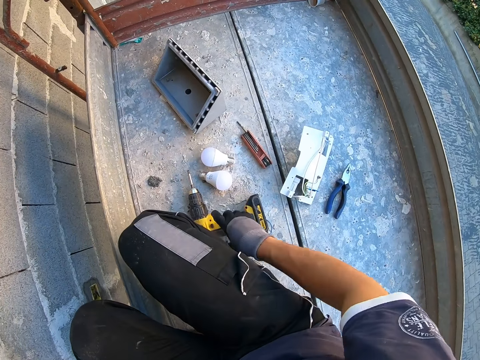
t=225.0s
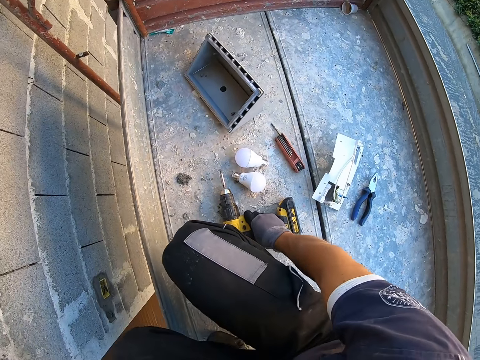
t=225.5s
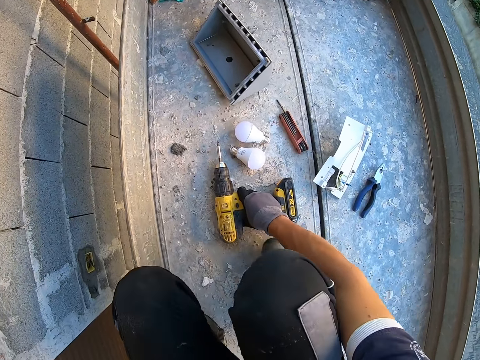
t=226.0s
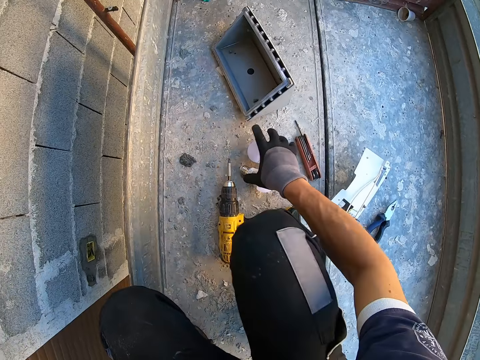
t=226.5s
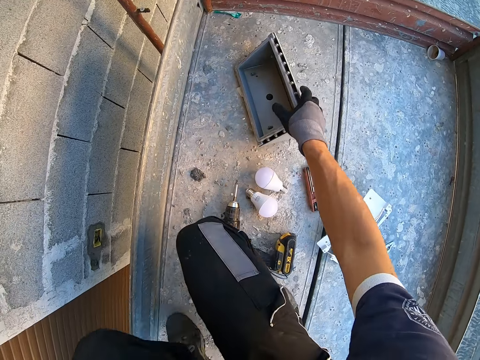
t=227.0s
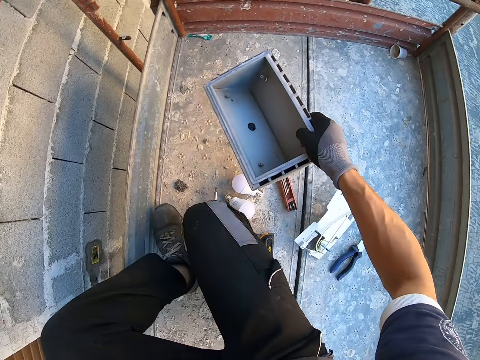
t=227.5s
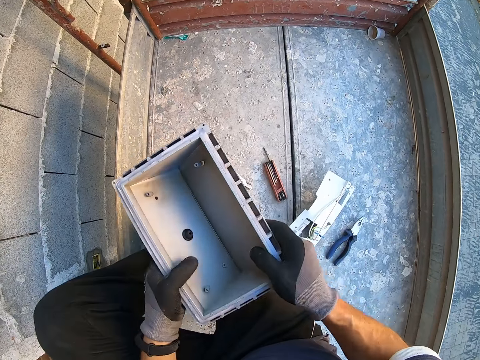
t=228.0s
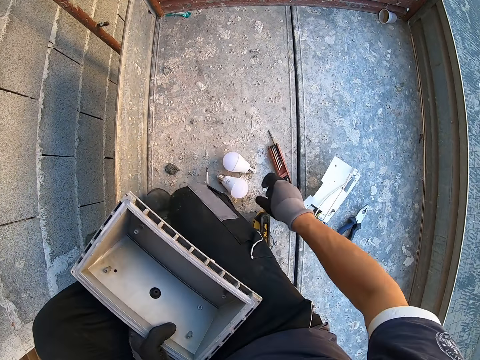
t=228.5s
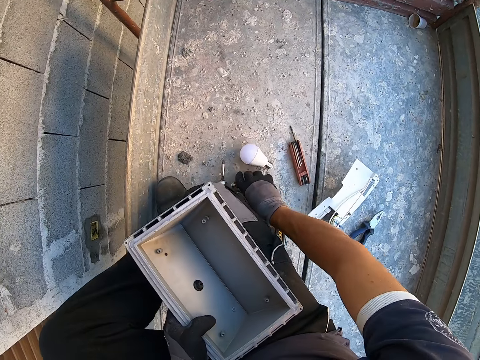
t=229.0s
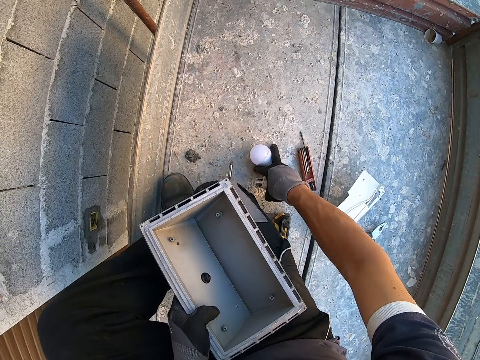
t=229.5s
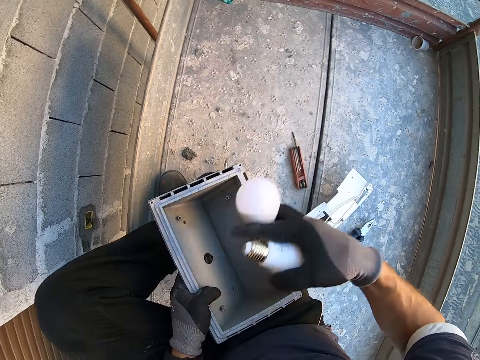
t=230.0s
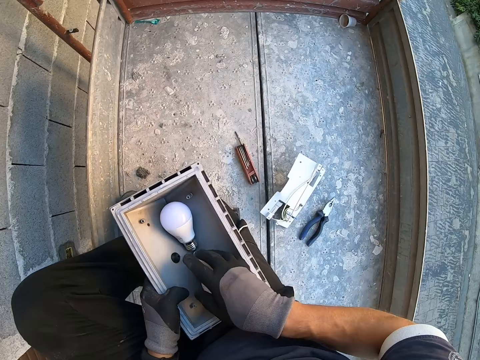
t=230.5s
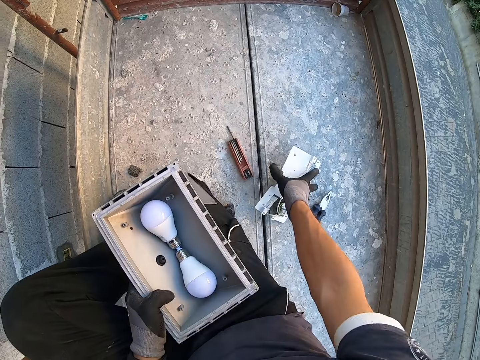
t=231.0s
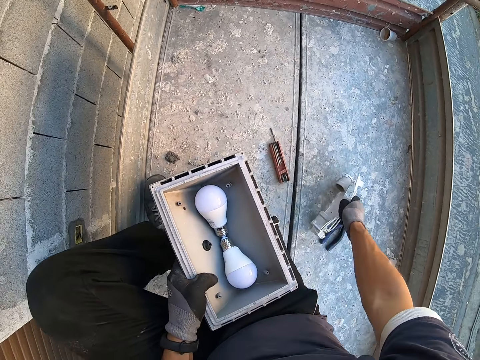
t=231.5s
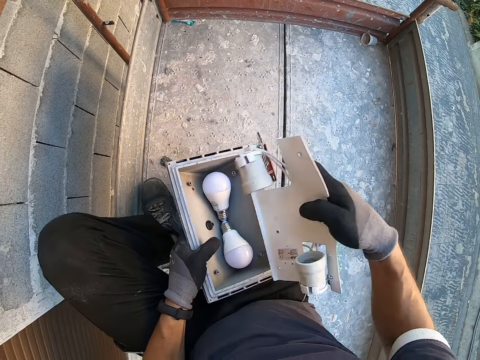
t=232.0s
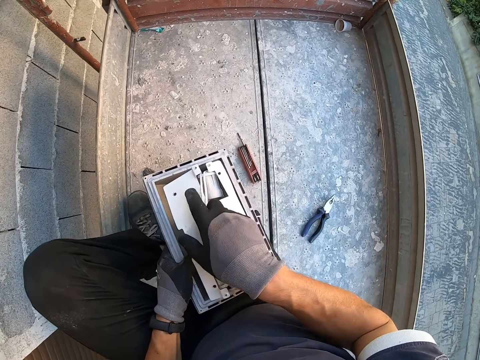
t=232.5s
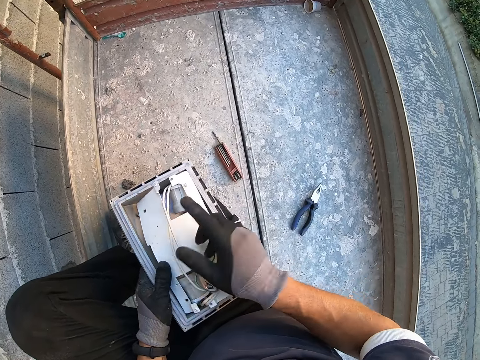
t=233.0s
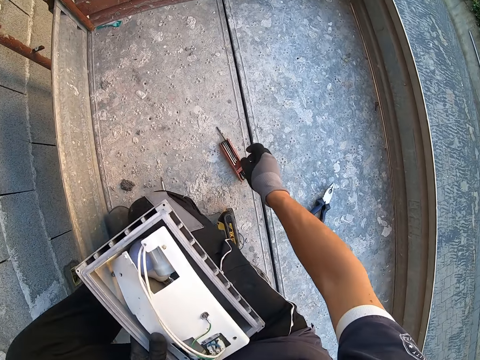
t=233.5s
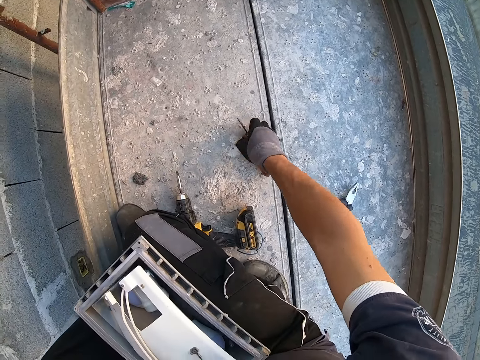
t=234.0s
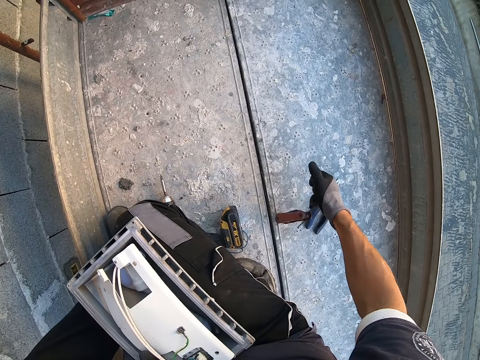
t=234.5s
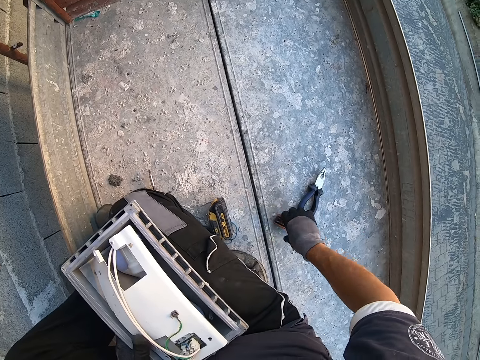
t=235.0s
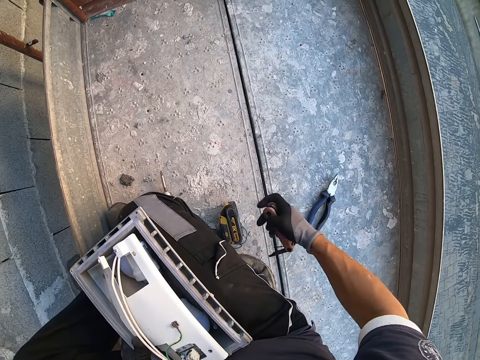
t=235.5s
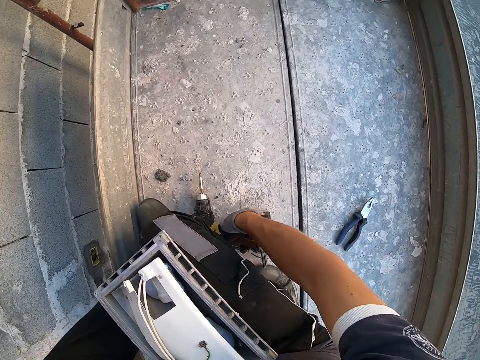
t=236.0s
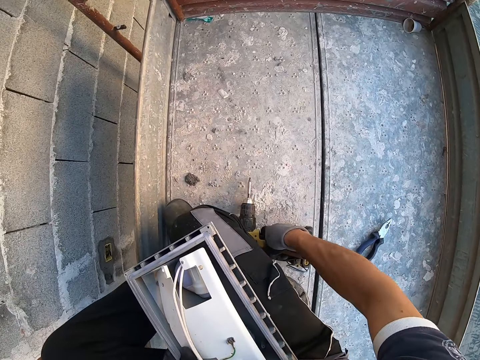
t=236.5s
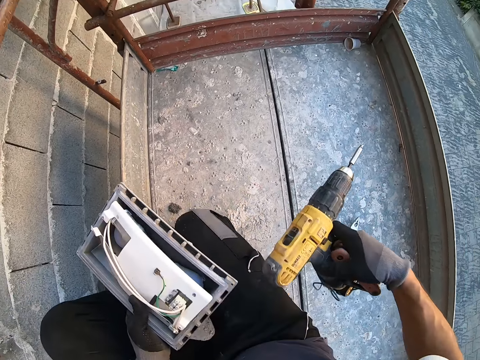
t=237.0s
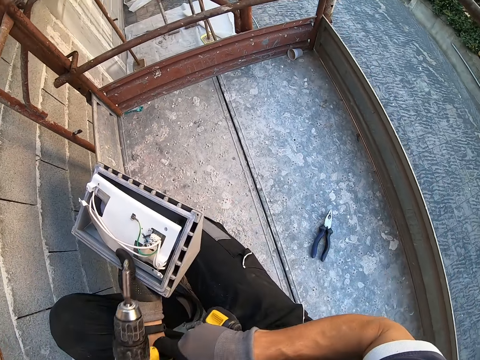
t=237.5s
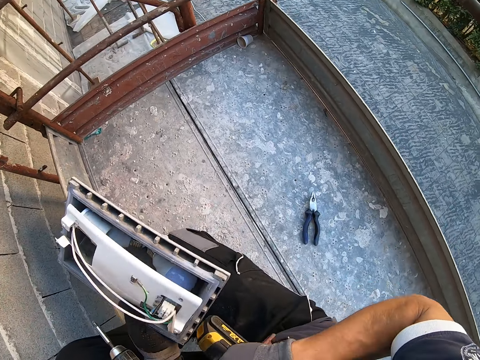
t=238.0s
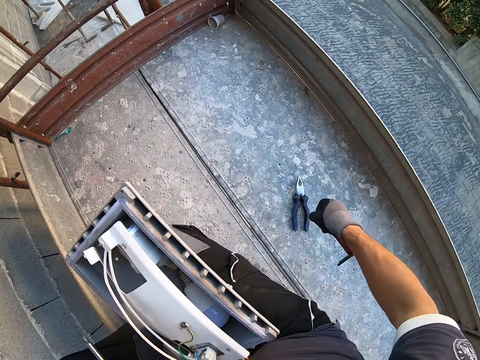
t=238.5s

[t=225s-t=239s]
The camera wearer touches the drill on the scaffold with his gloved right hand. He picks up the flood light on the scaffold with his gloved right hand. He holds the flood light on the scaffold with his gloved hands. He removes his gloved right hand on the flood light in his gloved left hand. He picks up the bulbs on the scaffold with his gloved right hand. He drops the bulbs in his gloved right hand in the flood light in his gloved left hand. He picks up the bulb socket on the scaffold with his gloved right hand. He drops the bulb socket in his gloved right hand in the flood light in his gloved left hand. He picks up the allen key or multi tool on the scaffold with his gloved right hand. He touches the multi tool. He picks up the drill on the scaffold with his gloved right hand. He drops the drill in his gloved right hand on his left hand.

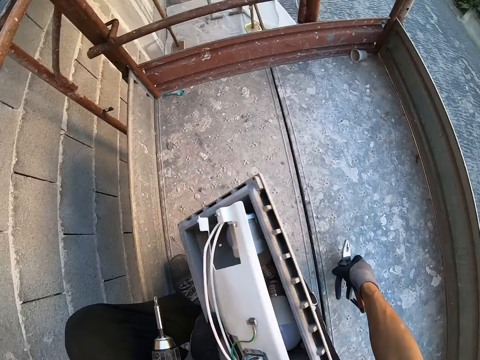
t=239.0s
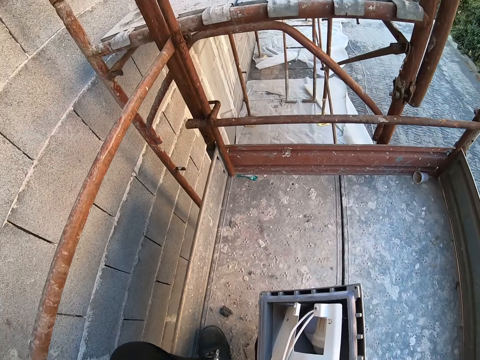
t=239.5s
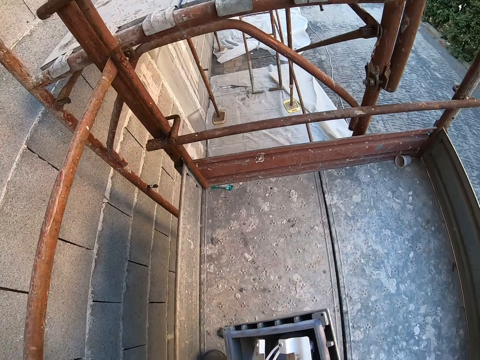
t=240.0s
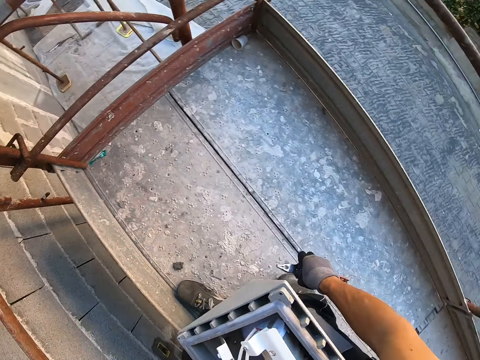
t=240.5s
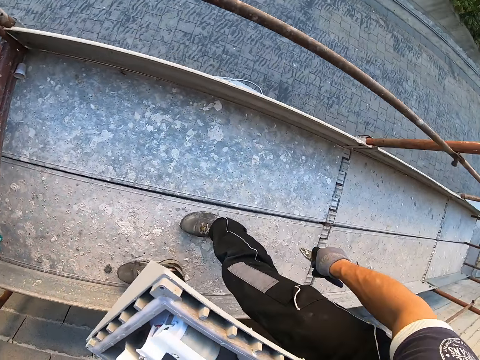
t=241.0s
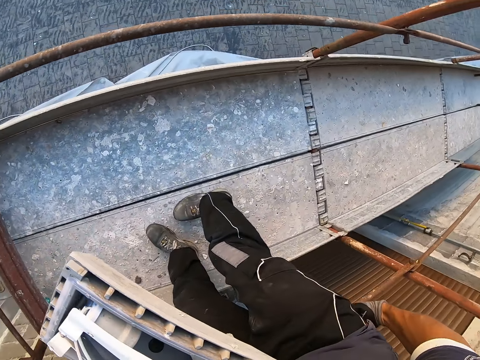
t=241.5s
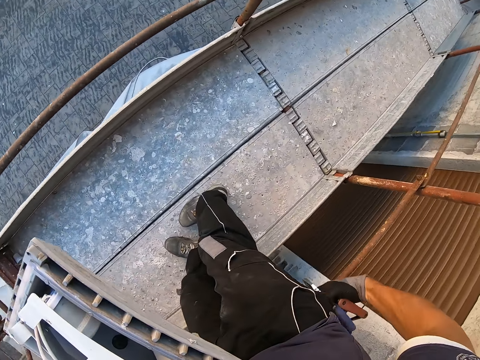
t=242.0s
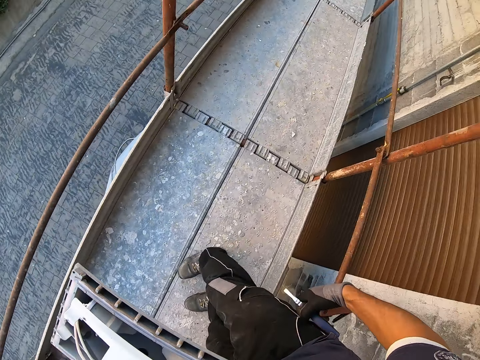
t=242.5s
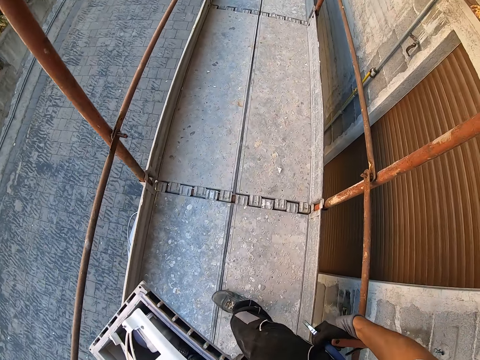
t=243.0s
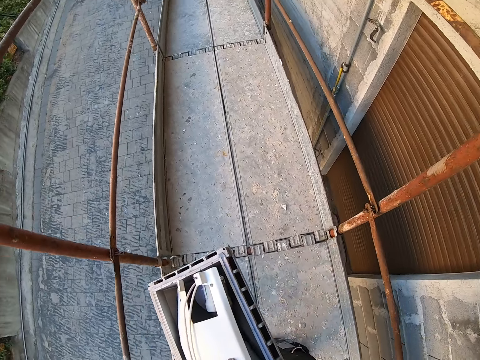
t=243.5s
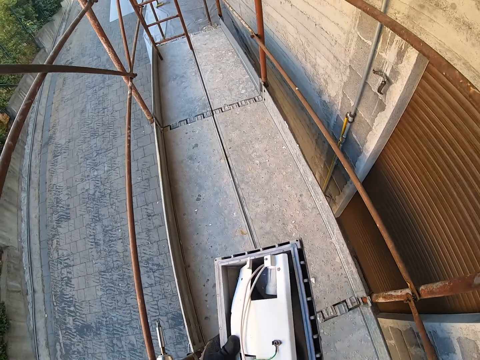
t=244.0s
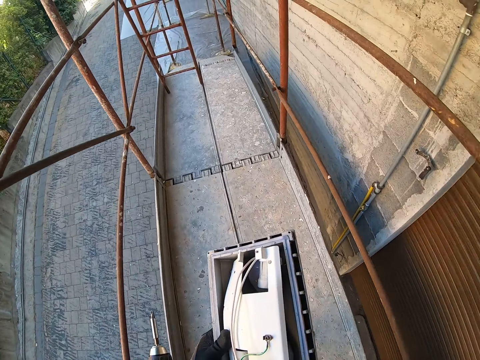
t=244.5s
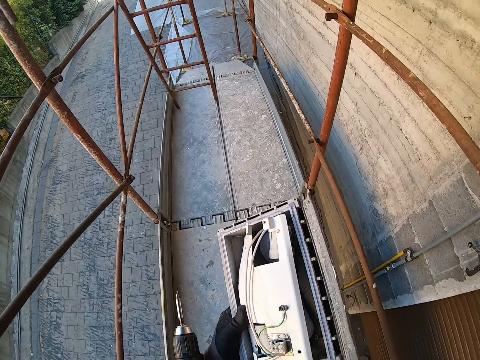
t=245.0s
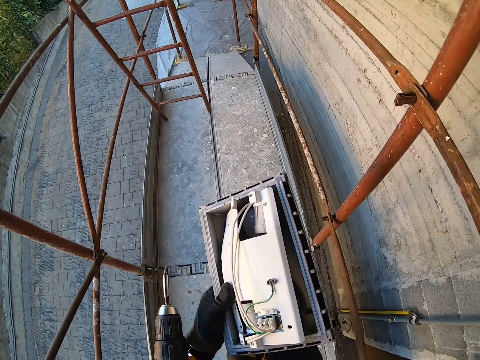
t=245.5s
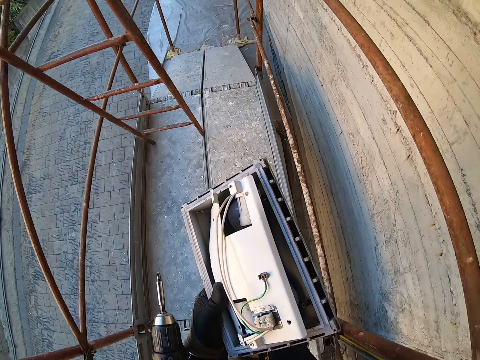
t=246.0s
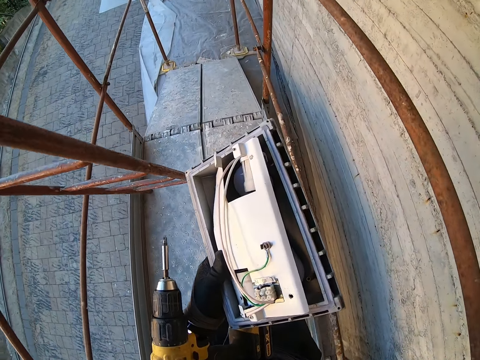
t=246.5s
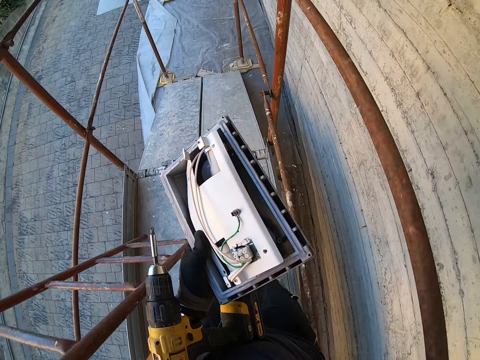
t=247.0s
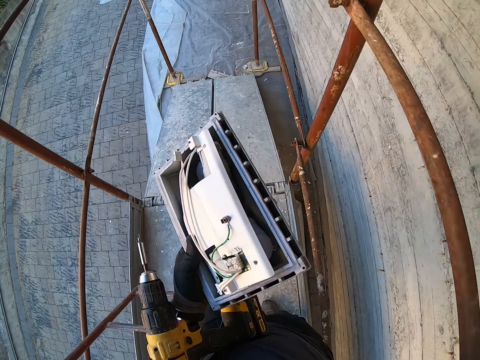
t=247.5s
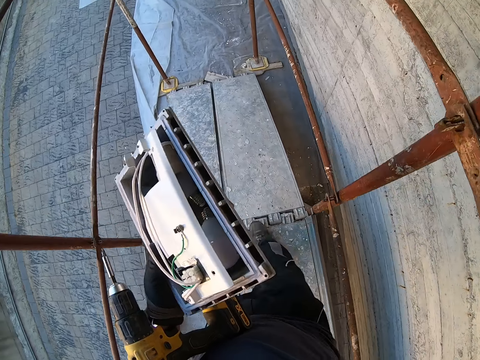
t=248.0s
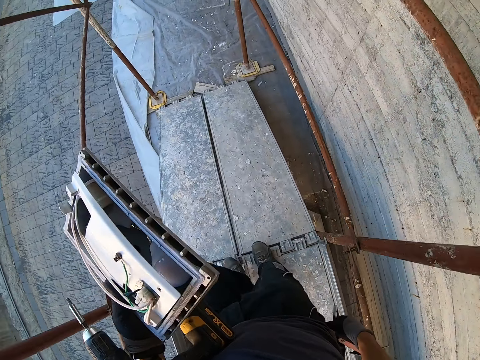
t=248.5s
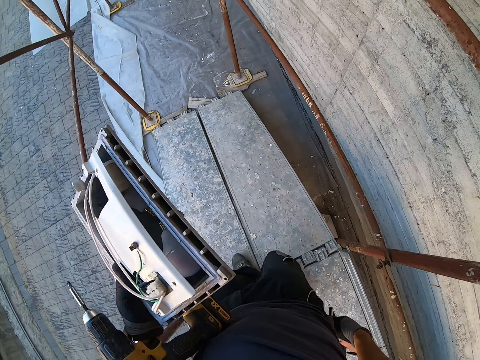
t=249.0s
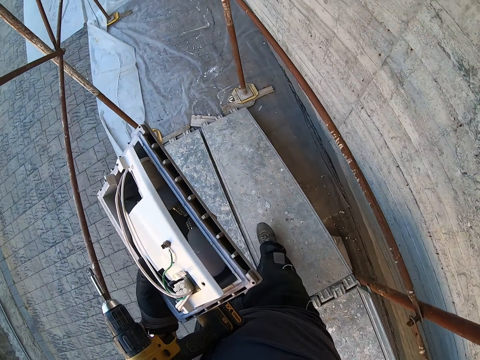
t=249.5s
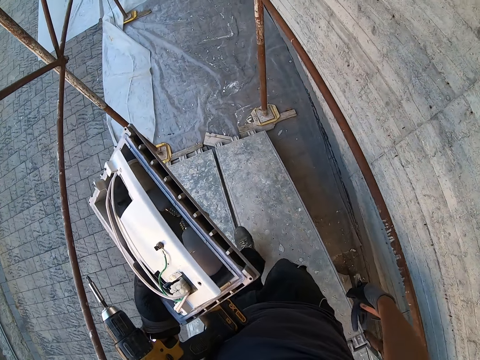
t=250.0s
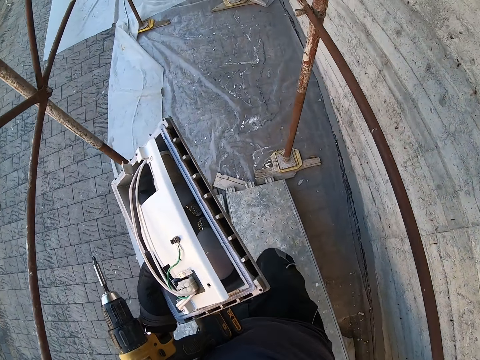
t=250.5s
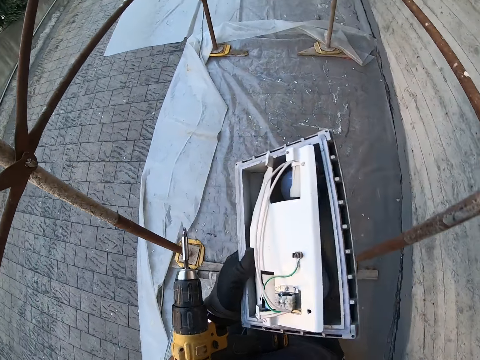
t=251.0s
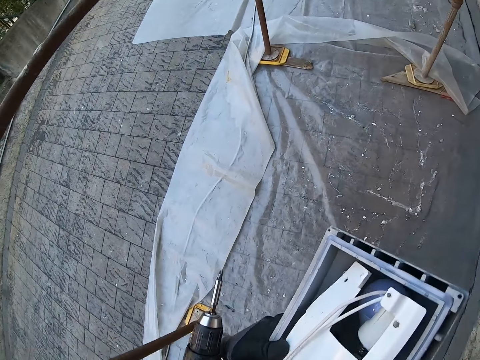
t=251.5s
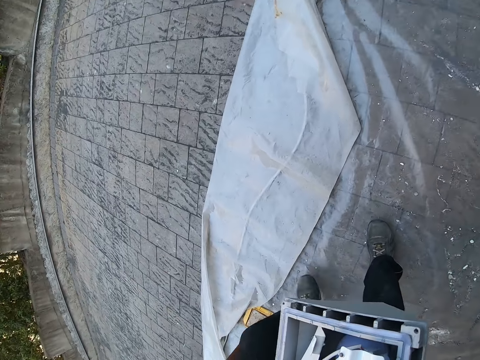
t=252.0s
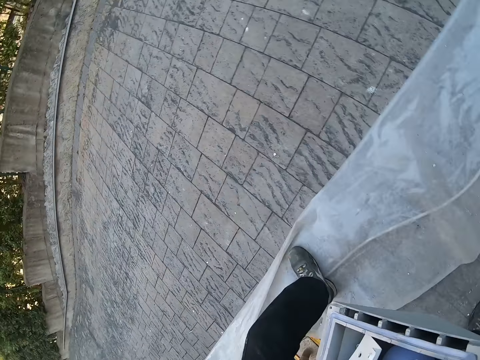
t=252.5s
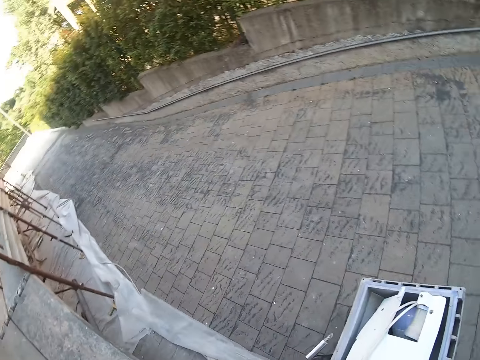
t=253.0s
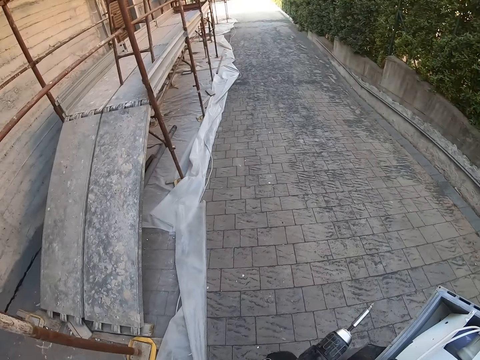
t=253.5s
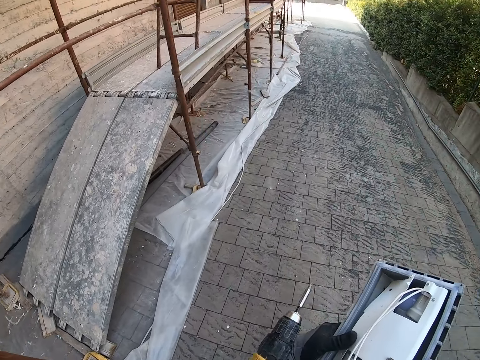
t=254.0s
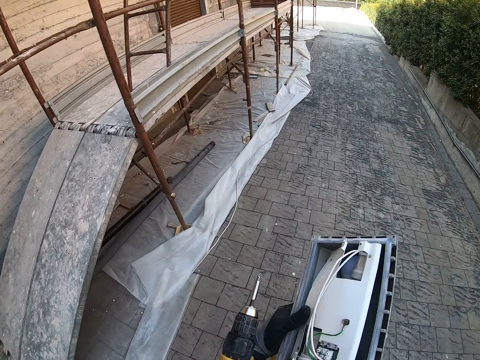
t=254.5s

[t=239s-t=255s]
The camera wearer picks up the pliers on the scaffold with his gloved right hand. He stands up from his knees. He turns on the scaffold. He walks down off the scaffold. He walks on the walkway from the scaffold.
